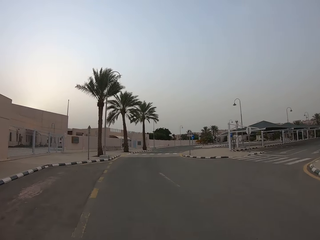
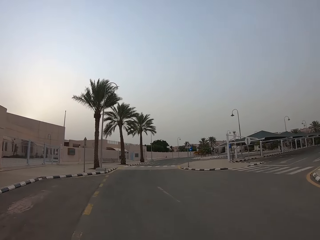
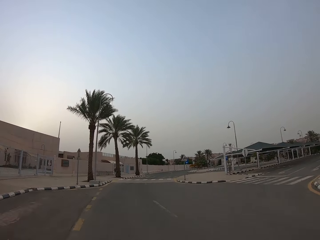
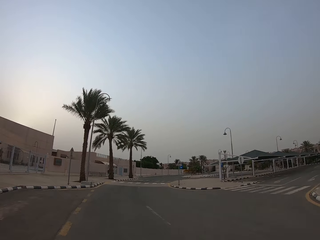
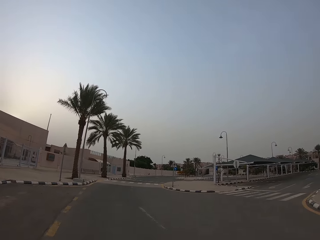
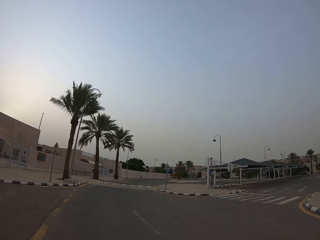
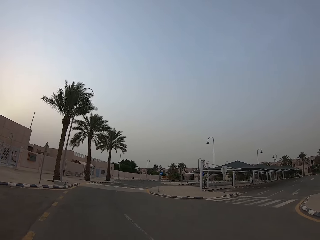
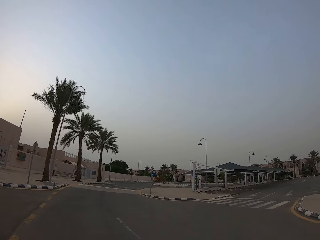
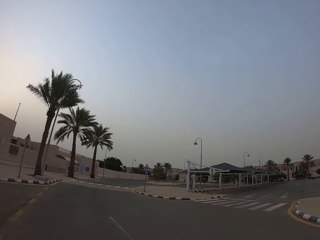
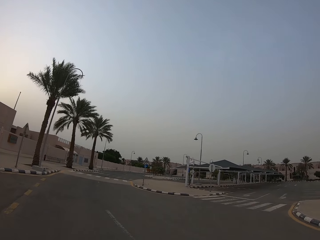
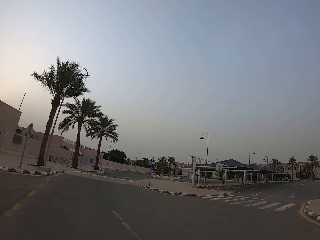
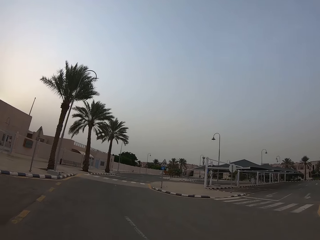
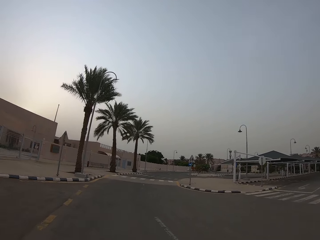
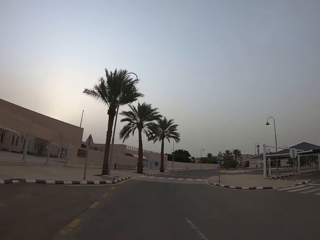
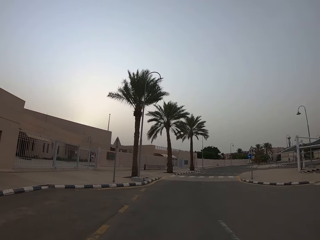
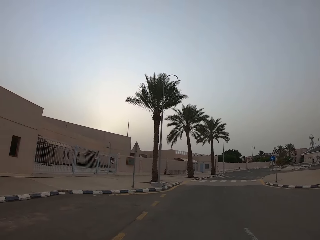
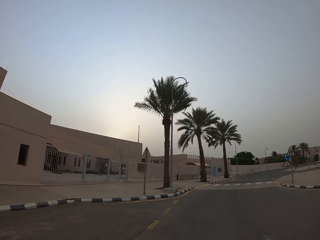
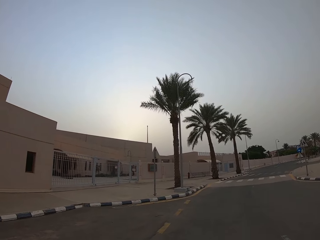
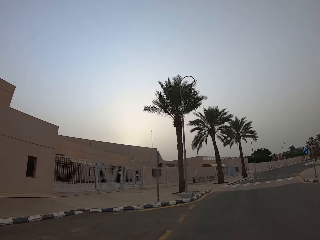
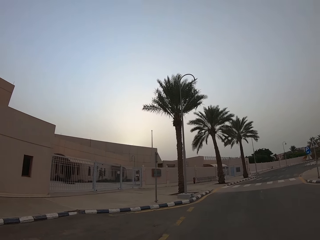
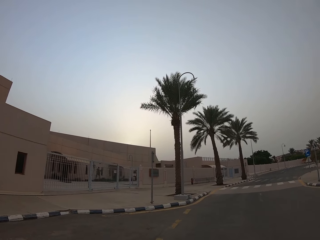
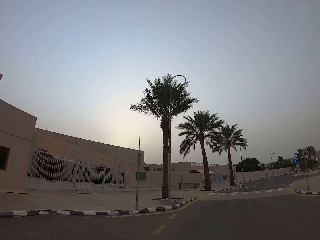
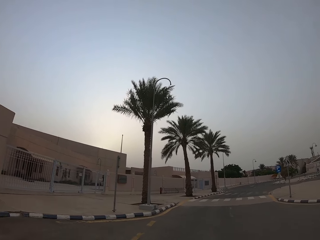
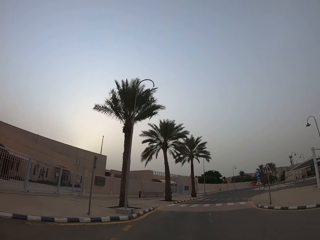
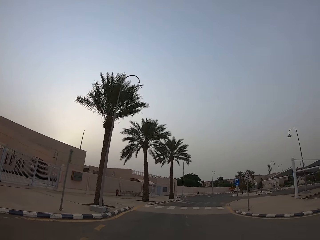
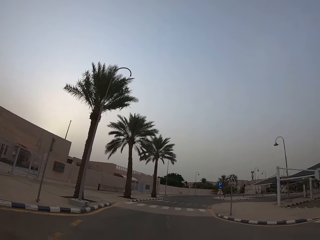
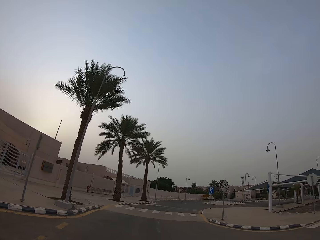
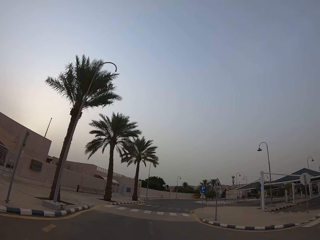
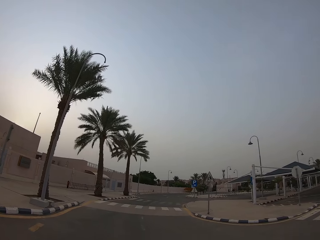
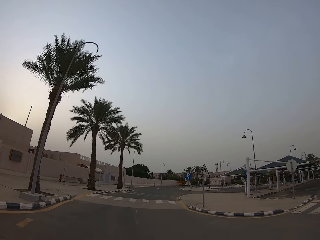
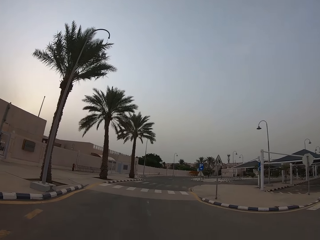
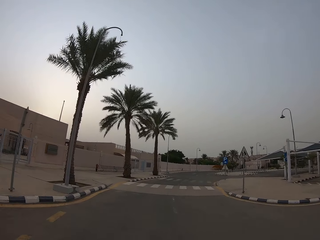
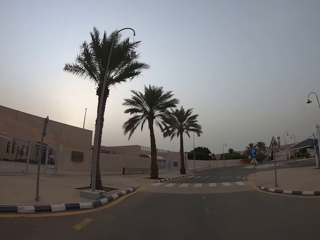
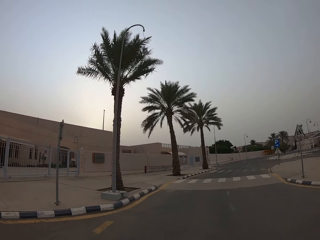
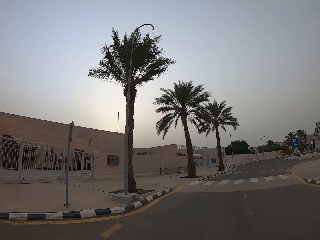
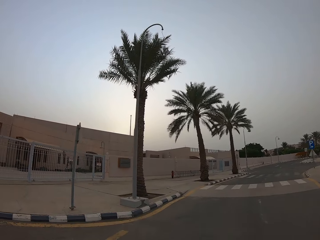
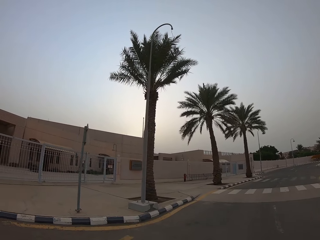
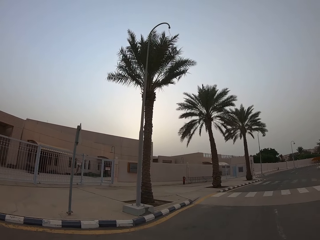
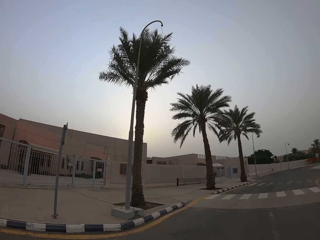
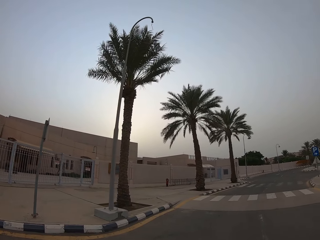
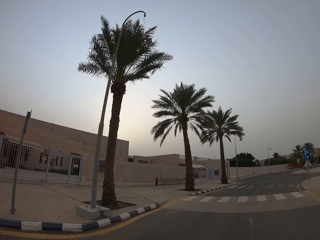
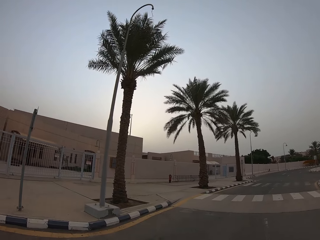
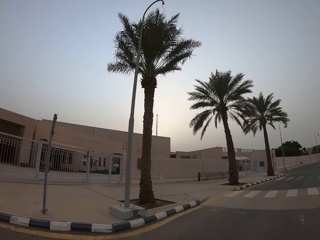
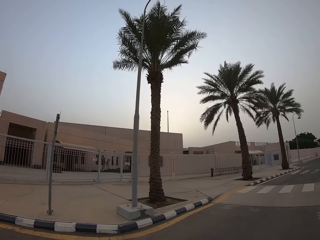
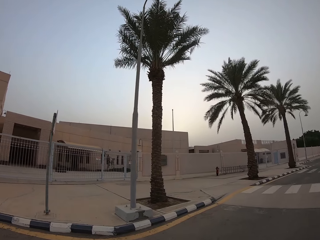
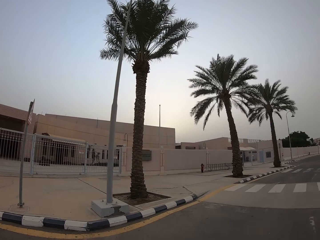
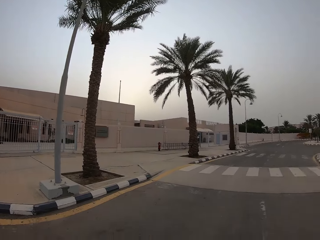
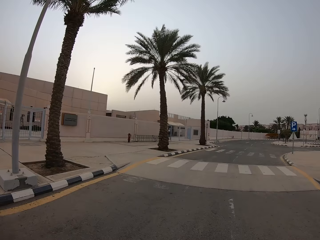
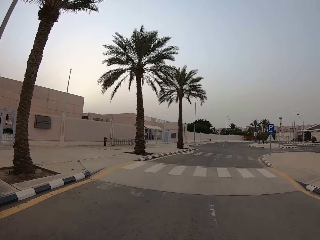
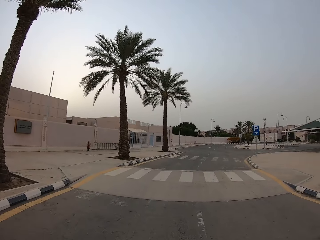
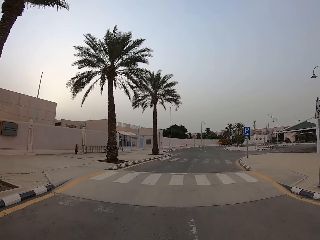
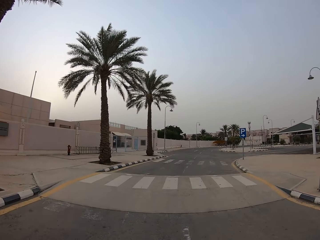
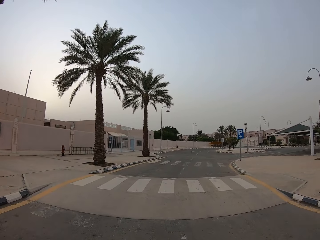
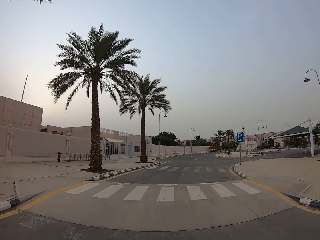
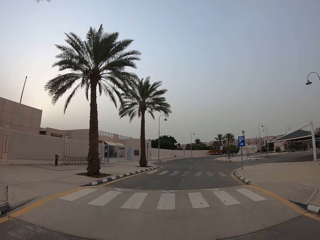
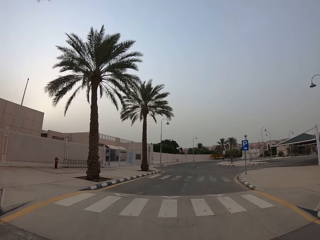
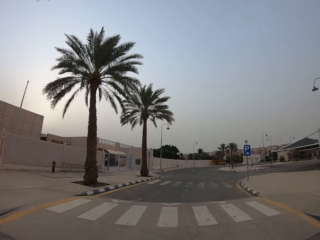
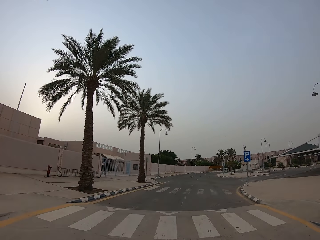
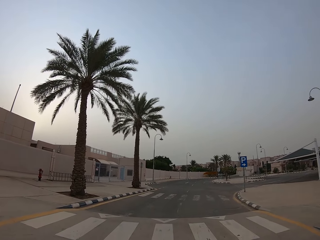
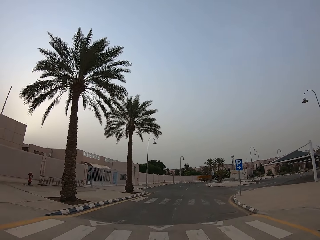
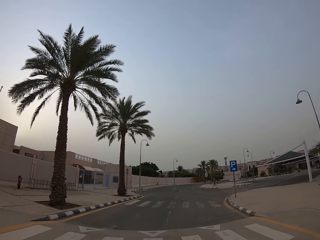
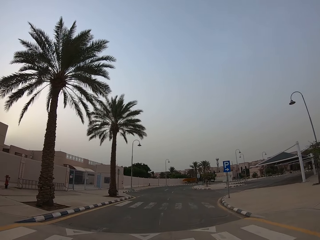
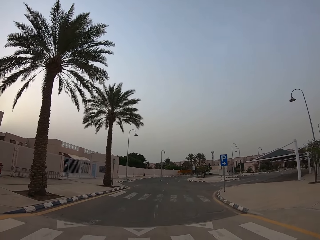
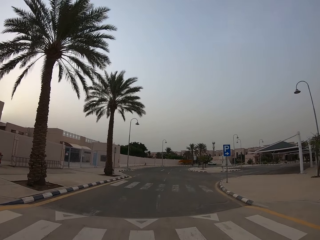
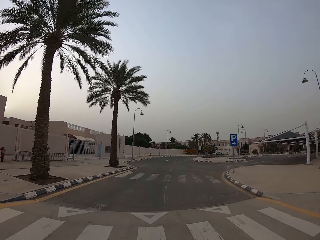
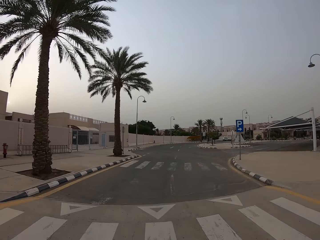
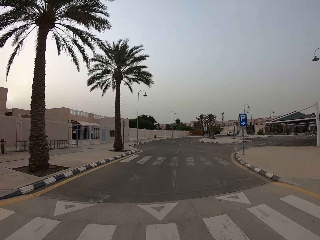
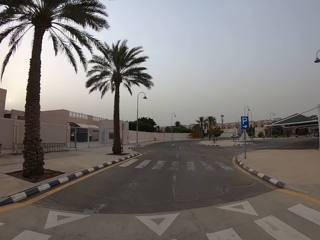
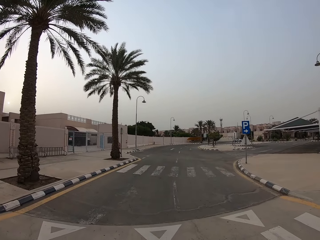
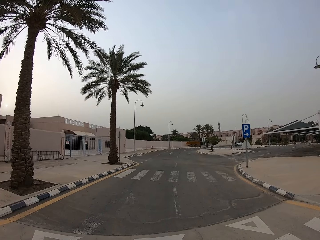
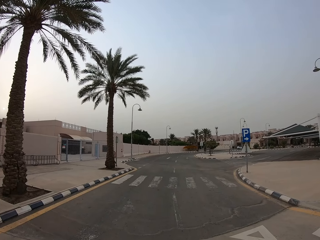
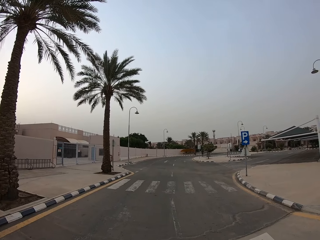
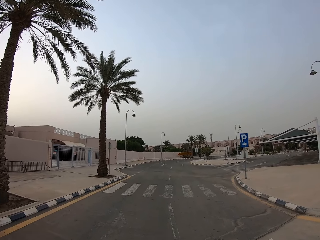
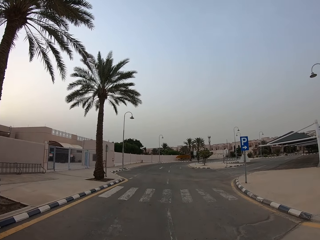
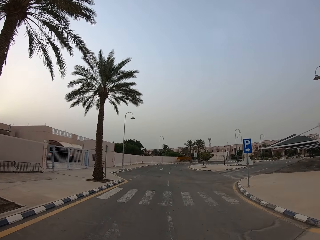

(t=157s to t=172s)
The camera wearer looks at the building. They walk towards the zero pump.

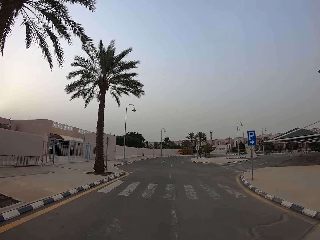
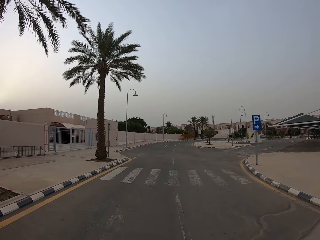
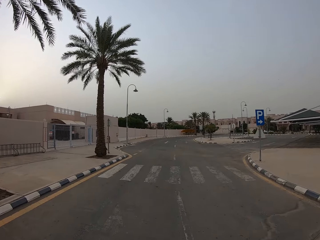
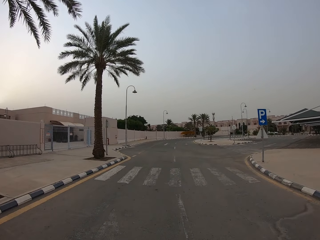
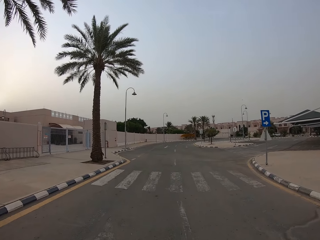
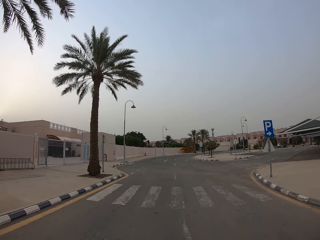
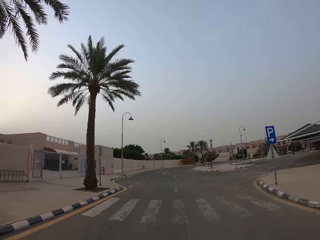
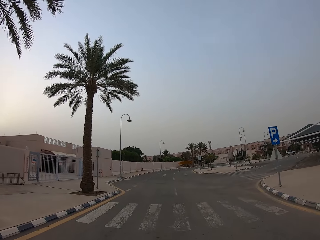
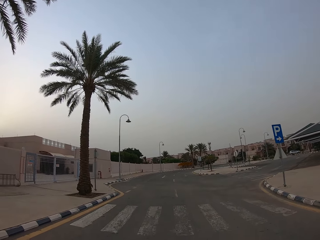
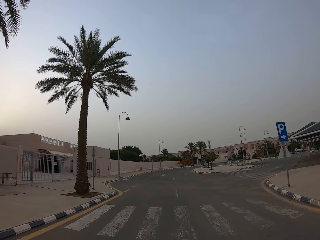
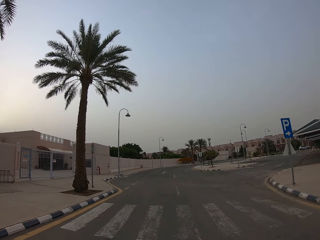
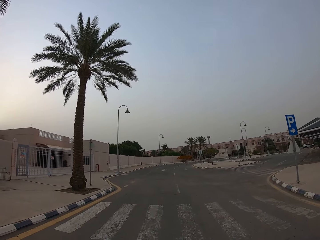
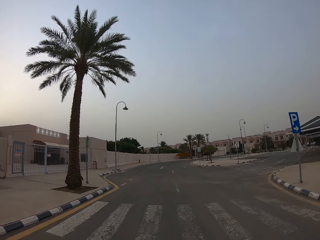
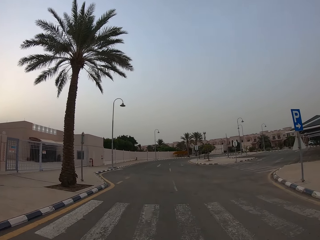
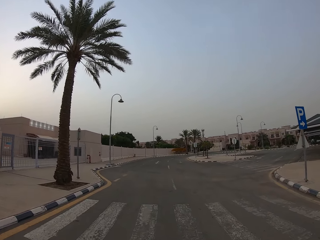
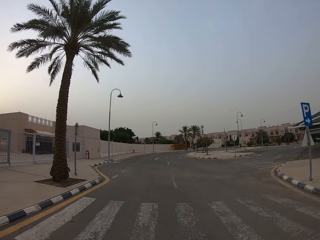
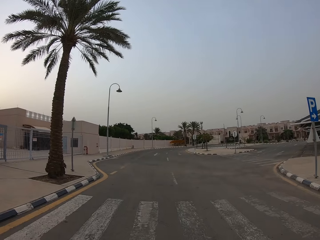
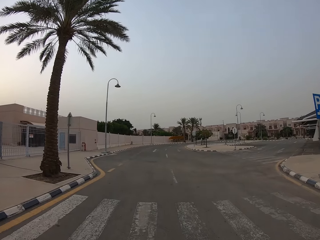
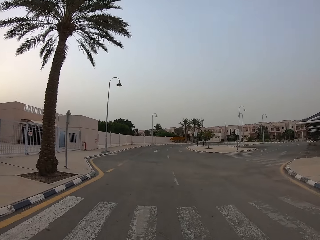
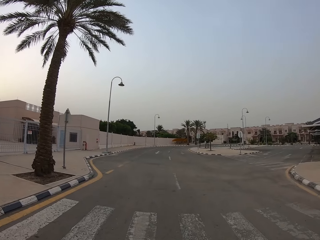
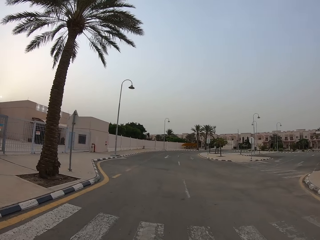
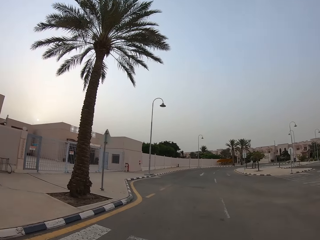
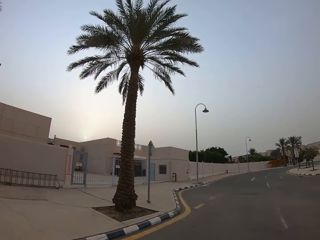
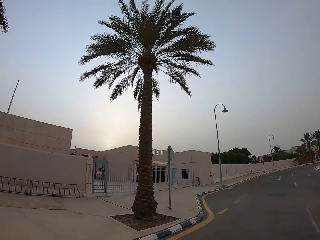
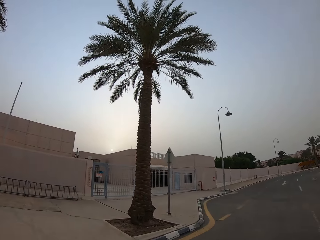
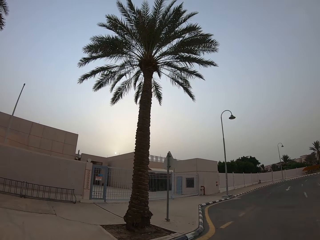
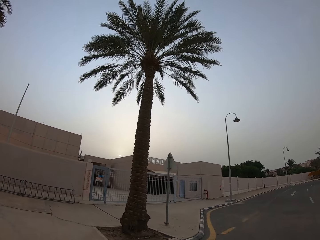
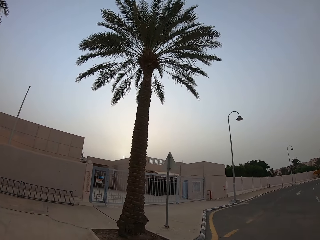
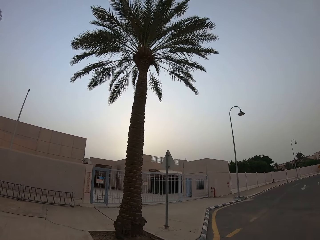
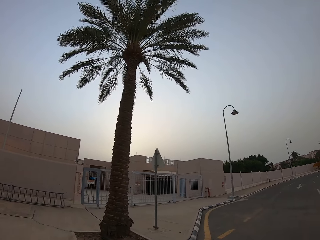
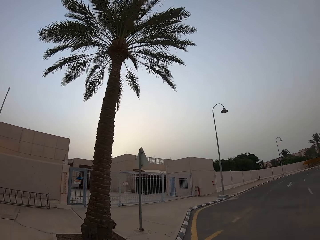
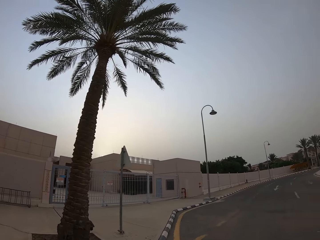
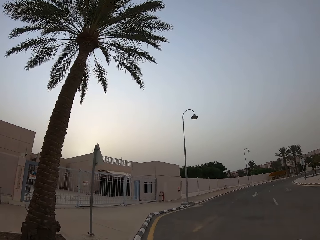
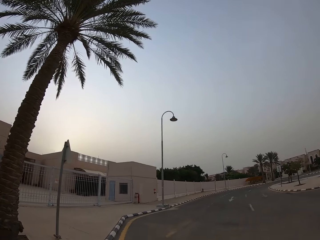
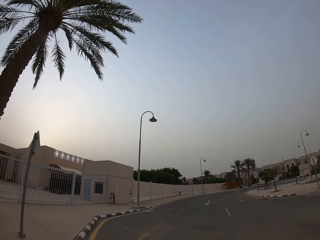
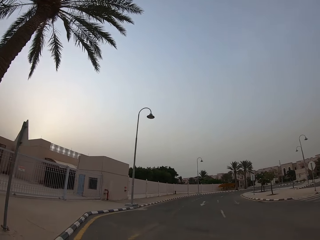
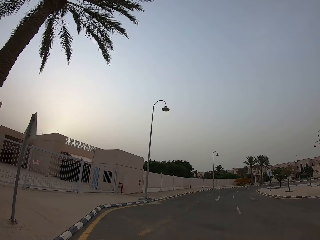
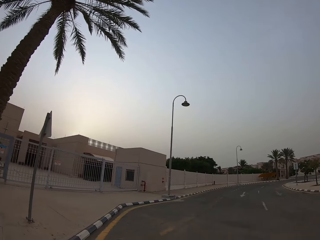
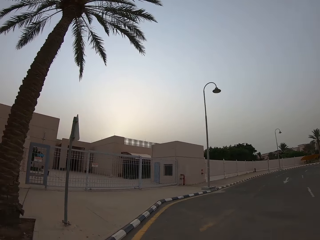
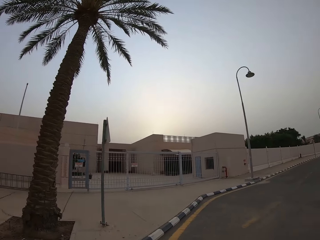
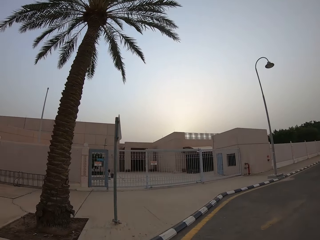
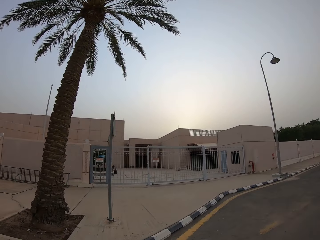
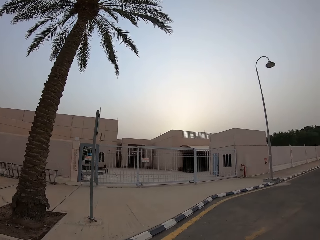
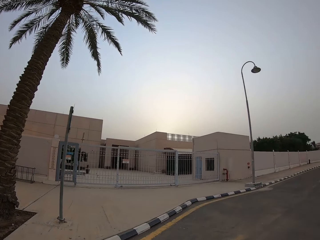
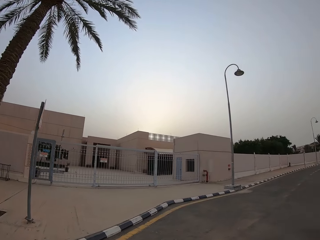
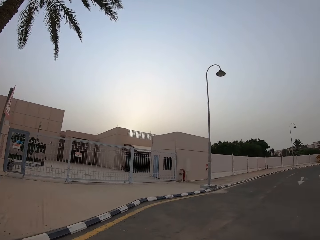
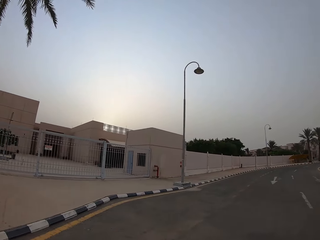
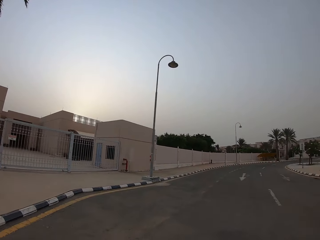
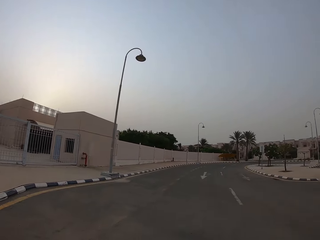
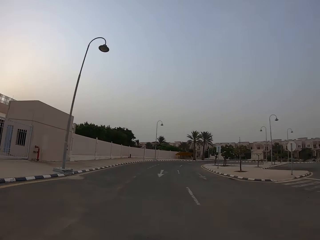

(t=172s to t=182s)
The camera wearer looks around. They look at the gate.
